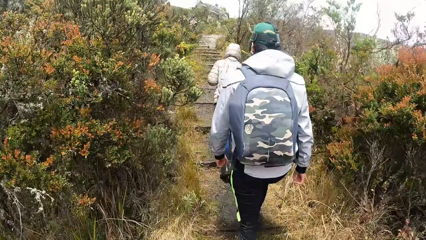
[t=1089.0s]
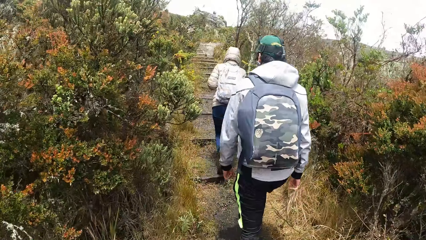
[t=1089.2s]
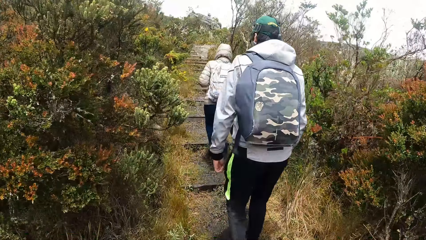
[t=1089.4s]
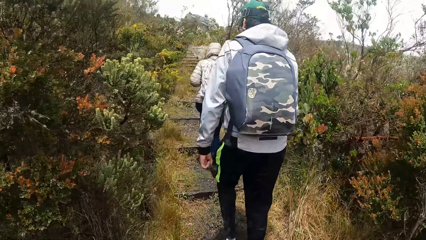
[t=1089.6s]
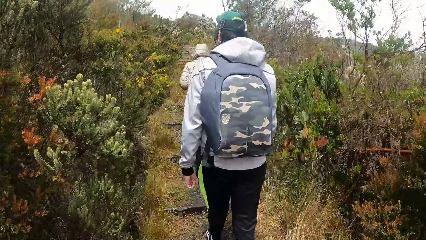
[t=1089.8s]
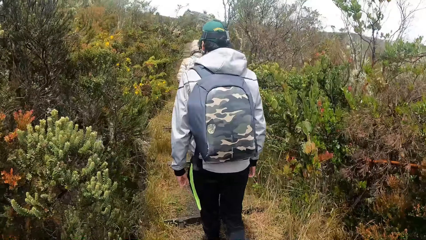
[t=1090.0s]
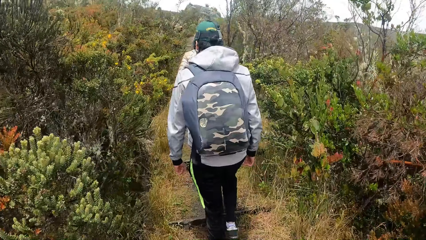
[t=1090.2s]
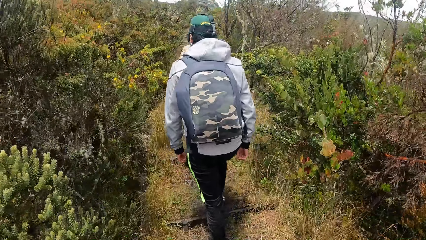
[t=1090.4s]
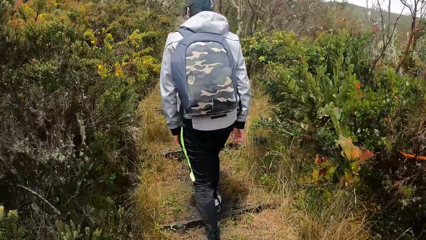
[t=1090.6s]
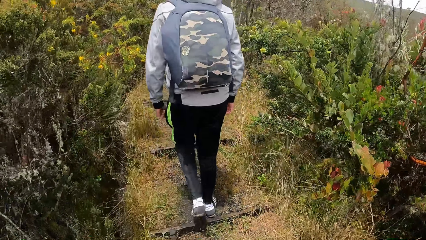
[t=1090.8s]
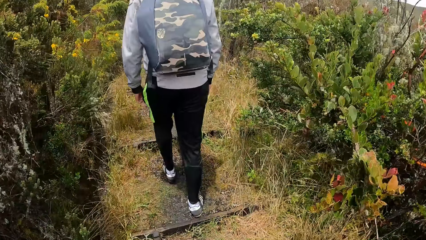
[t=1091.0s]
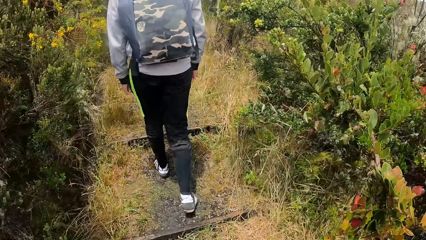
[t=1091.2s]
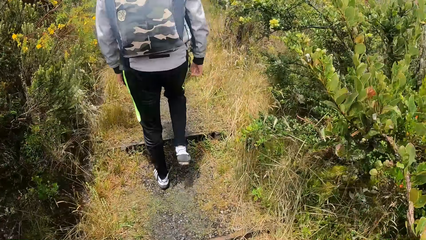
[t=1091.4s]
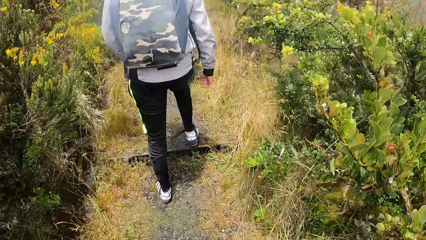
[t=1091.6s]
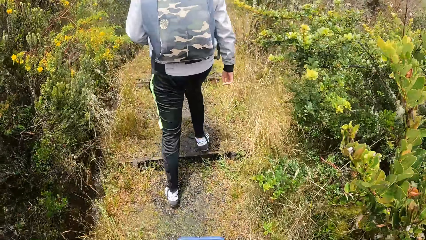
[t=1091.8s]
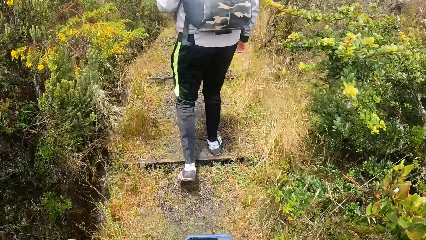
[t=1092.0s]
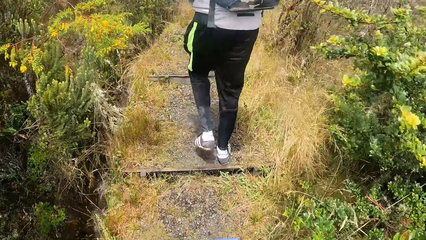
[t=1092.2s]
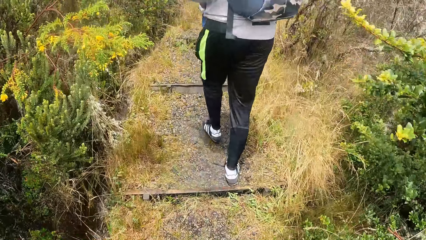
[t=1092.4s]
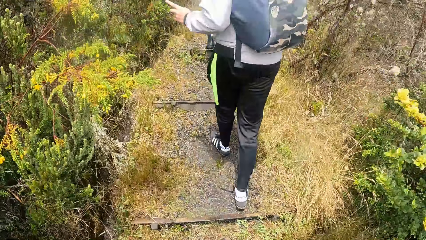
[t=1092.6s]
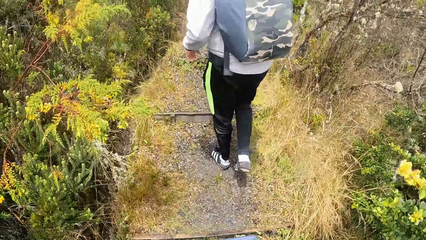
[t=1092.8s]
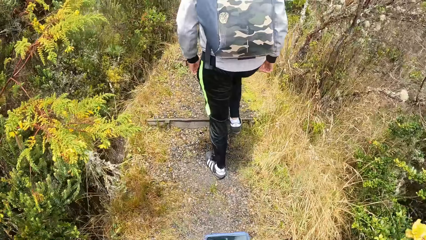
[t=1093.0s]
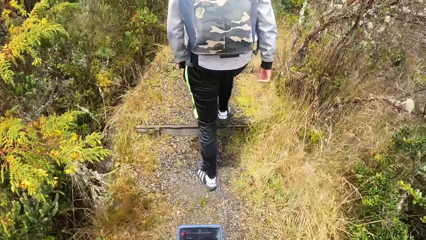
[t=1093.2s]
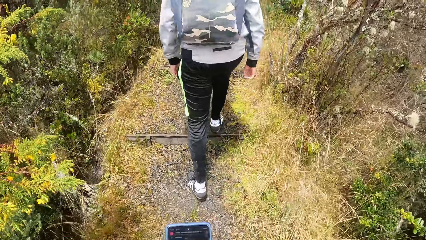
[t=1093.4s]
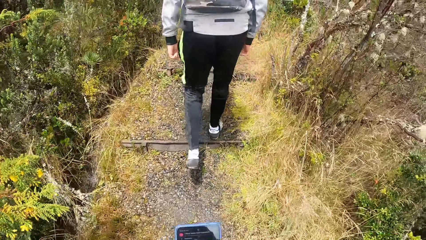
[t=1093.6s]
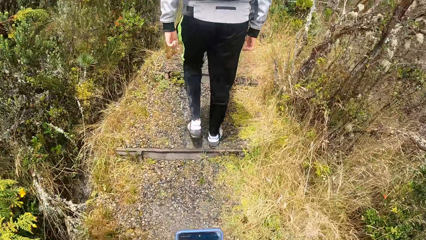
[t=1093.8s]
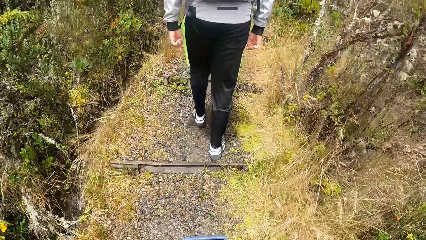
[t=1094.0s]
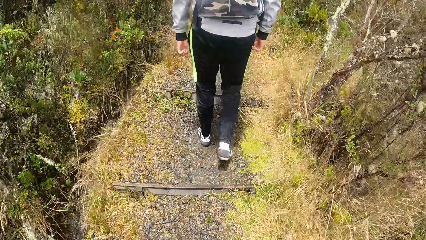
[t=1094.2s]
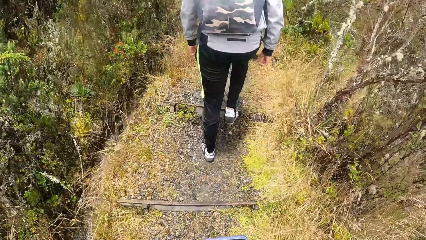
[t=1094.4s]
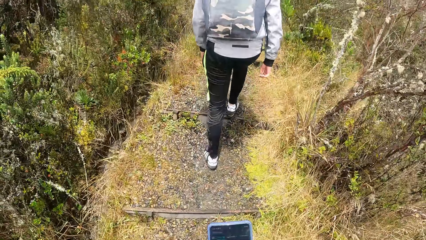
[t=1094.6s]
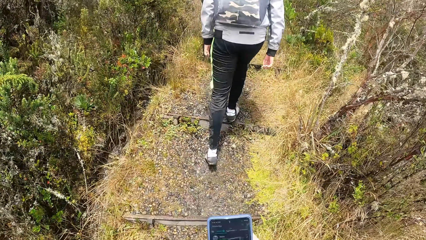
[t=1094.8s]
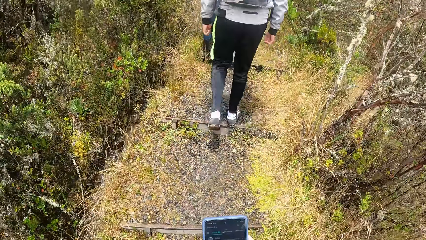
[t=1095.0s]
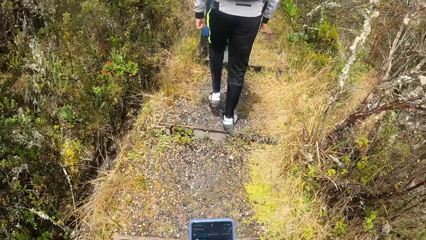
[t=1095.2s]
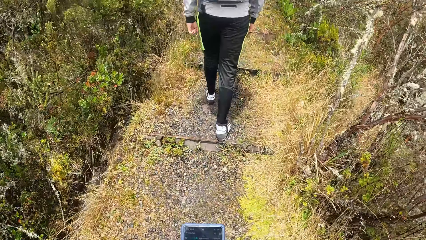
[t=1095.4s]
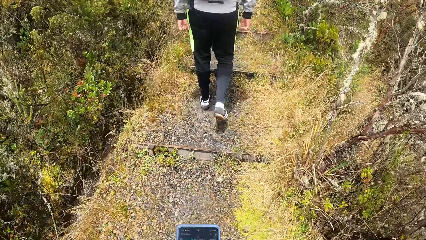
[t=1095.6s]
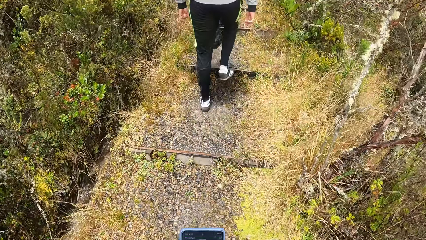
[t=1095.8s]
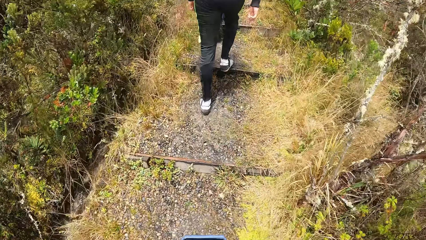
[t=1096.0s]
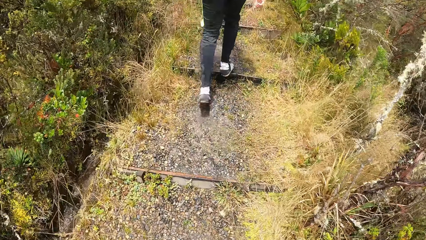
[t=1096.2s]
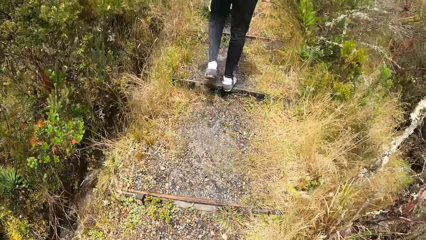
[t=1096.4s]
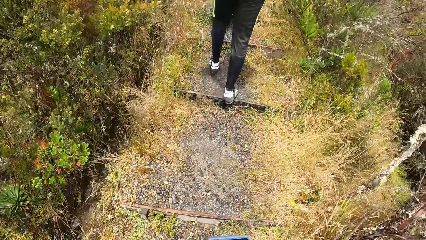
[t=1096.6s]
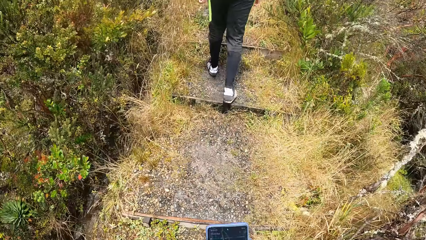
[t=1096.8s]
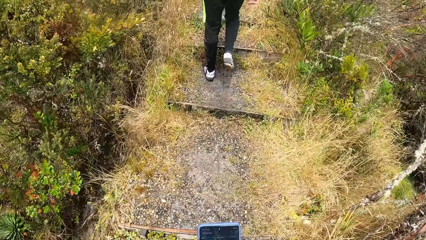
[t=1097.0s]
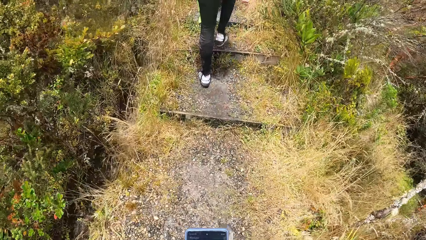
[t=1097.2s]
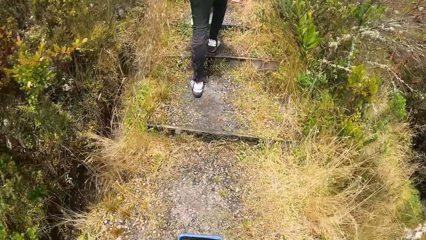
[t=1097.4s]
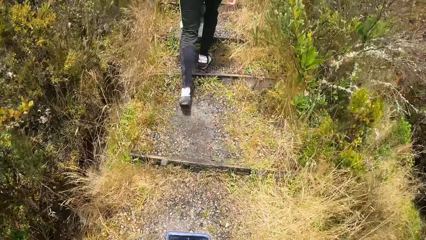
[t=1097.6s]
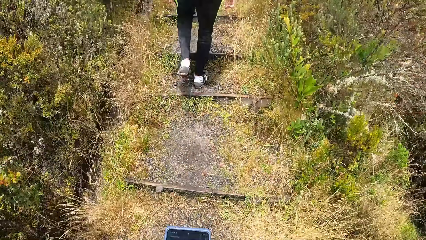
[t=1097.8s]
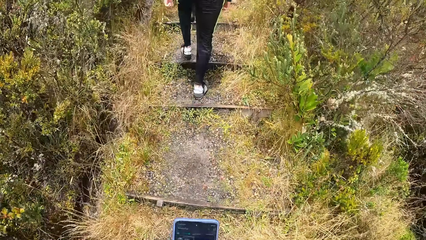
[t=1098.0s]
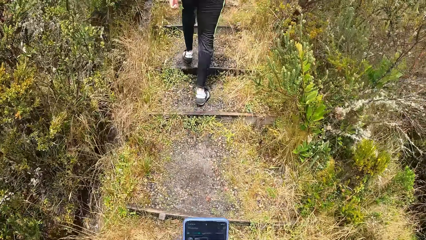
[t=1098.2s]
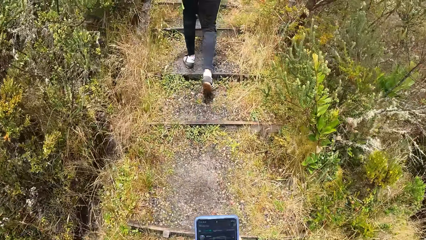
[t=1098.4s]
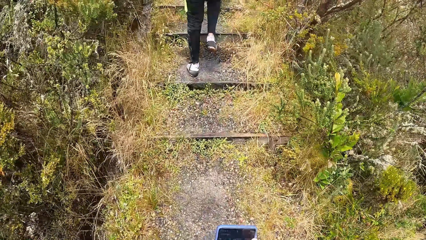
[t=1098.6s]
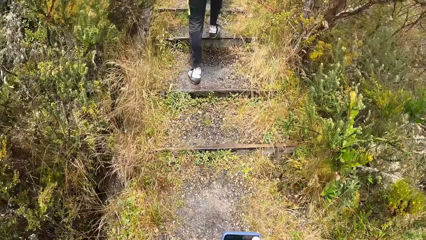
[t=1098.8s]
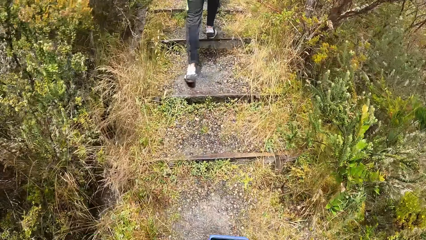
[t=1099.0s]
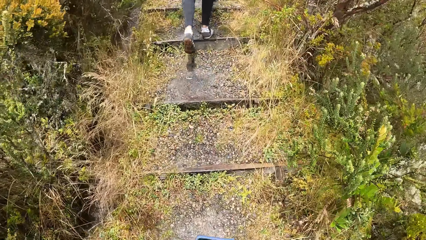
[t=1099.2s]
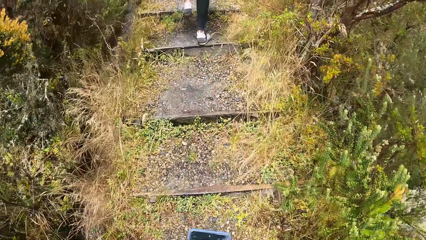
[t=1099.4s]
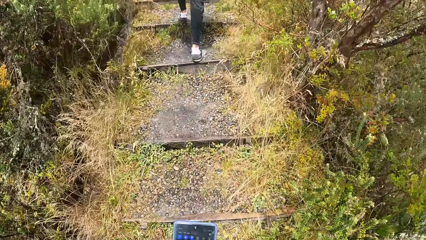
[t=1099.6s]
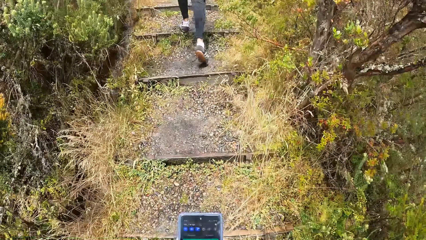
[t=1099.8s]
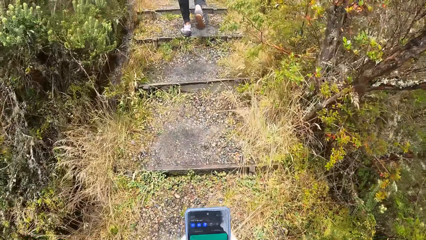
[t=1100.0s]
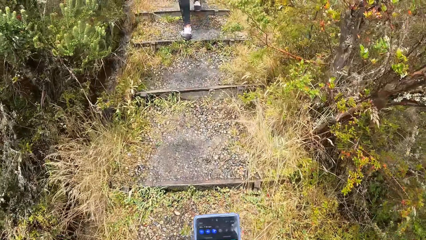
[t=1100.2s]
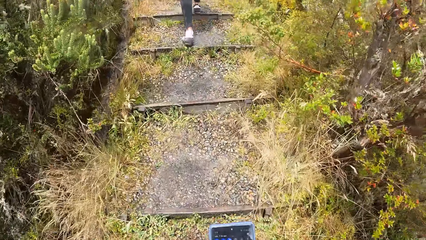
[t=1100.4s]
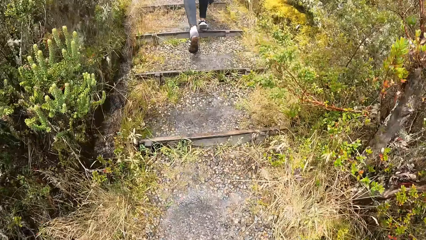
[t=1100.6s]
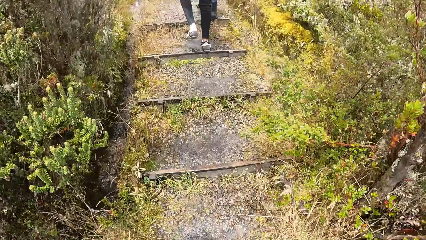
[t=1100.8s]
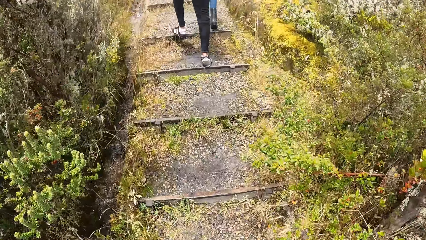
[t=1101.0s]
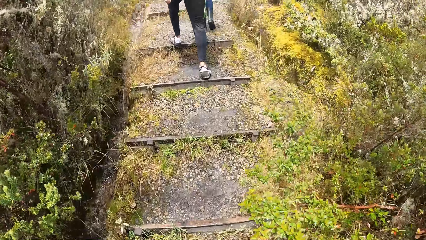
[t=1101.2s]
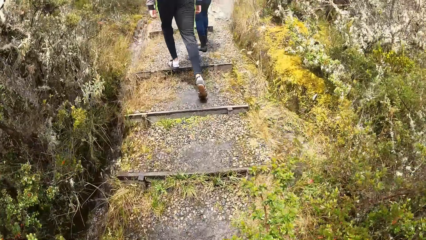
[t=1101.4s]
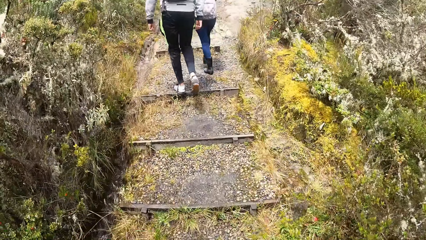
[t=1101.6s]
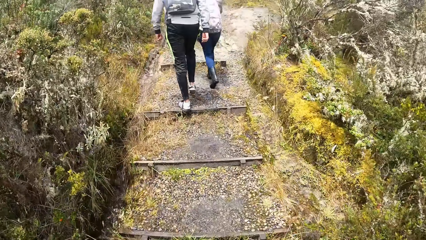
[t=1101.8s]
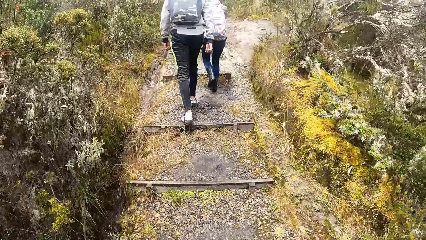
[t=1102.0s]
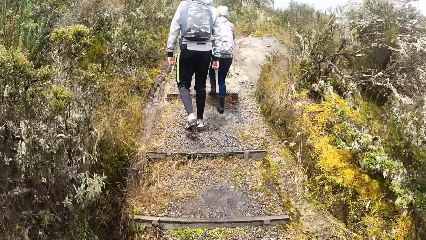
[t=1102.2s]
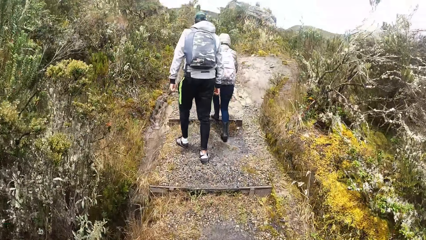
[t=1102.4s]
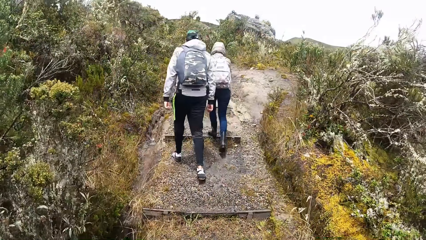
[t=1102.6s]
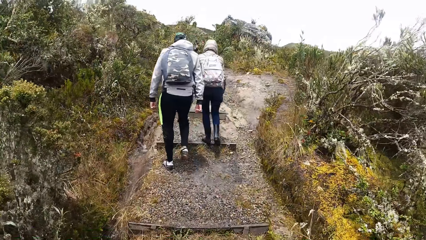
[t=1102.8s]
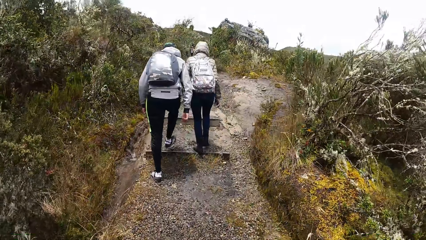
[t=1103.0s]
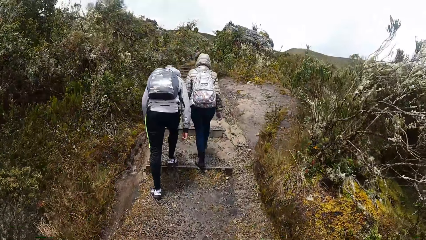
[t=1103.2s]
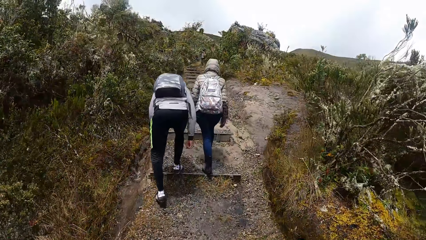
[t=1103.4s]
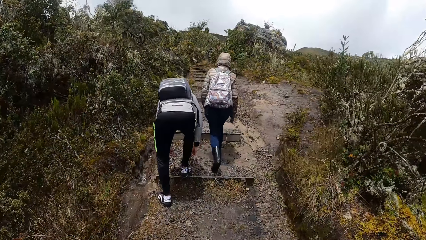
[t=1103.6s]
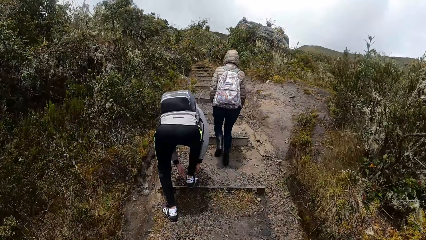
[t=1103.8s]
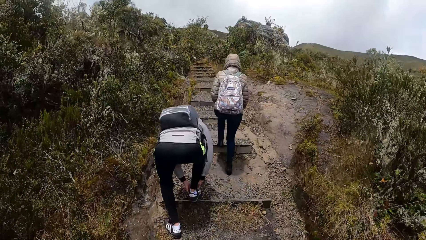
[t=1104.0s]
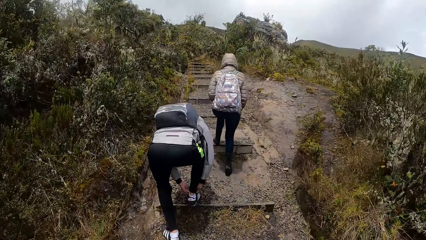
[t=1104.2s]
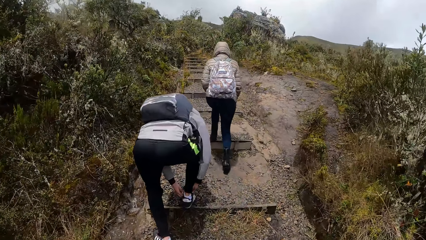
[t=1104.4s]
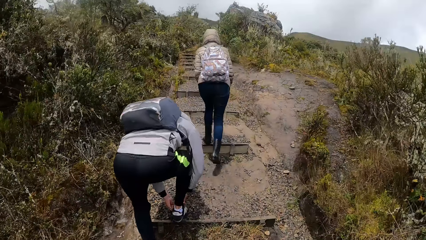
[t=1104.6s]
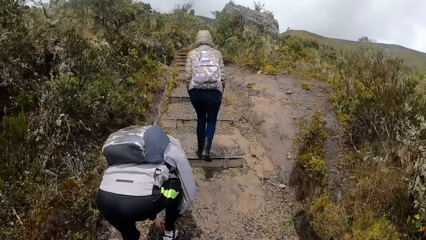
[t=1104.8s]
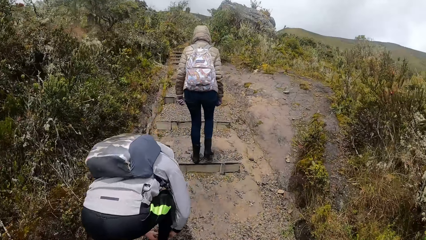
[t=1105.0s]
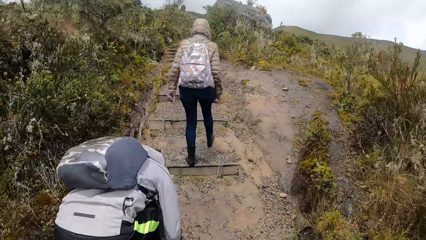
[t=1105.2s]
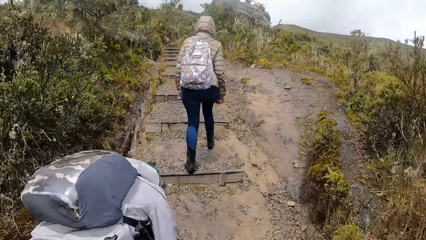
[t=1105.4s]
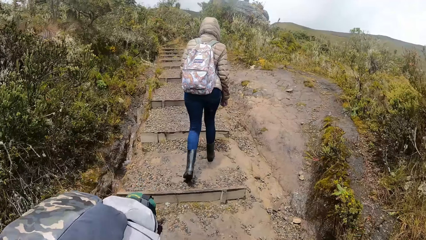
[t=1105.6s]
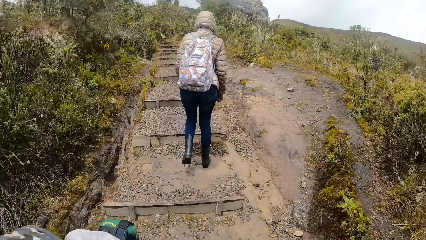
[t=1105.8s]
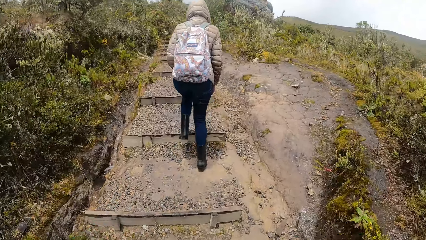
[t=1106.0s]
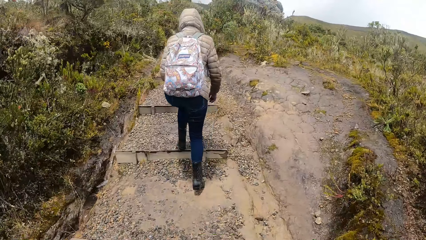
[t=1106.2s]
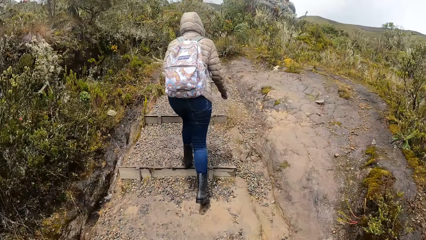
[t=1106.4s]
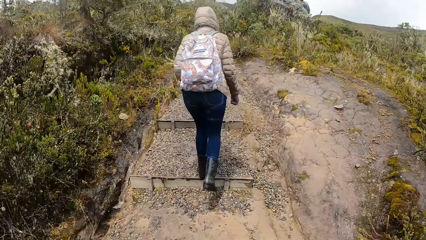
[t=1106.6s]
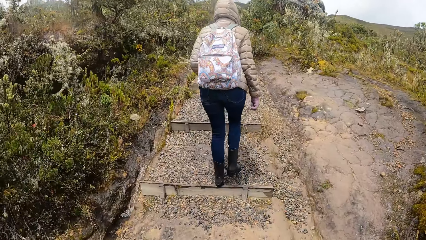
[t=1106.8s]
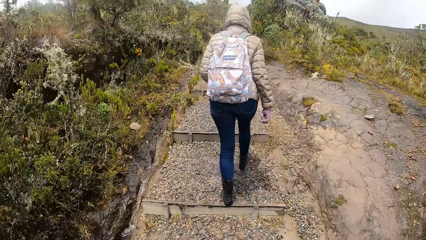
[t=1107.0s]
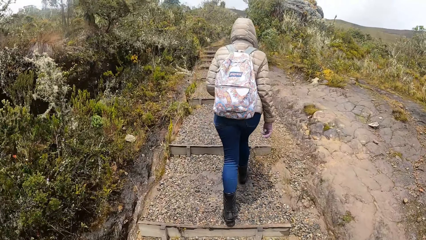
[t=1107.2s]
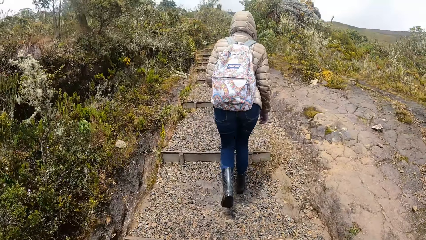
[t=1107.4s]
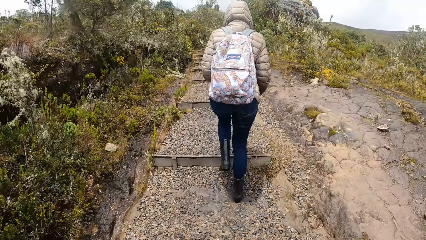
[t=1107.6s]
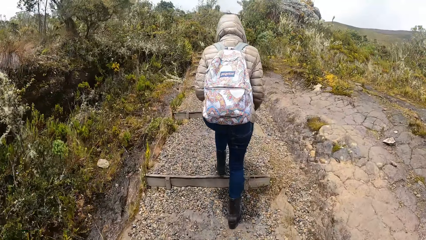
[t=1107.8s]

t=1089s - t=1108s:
The camera wearer operates a phone with both hands. The man laces his right shoe with both hands. The camera wearer walks past the man.
